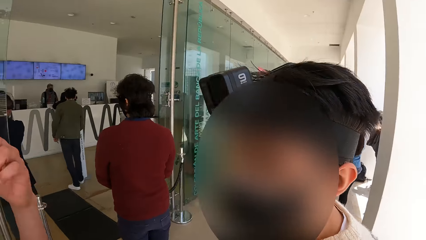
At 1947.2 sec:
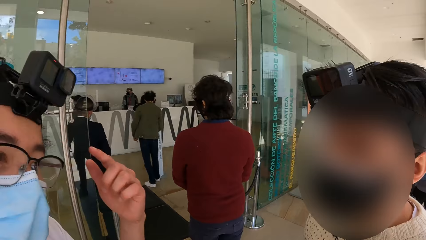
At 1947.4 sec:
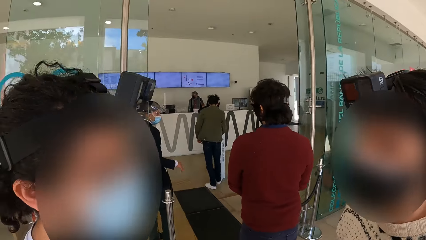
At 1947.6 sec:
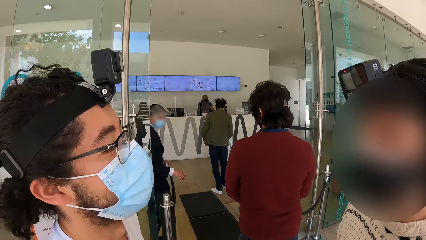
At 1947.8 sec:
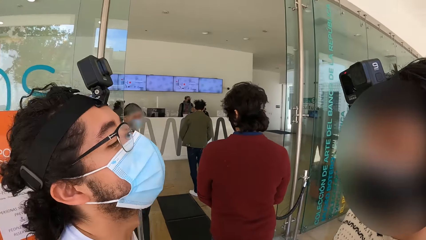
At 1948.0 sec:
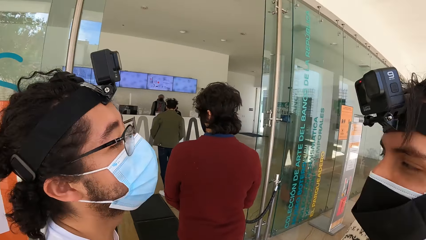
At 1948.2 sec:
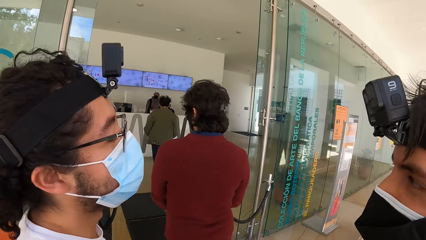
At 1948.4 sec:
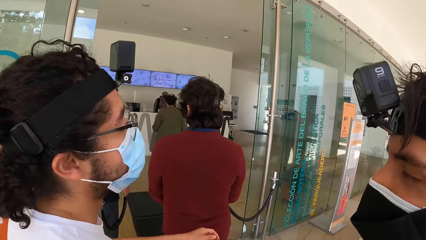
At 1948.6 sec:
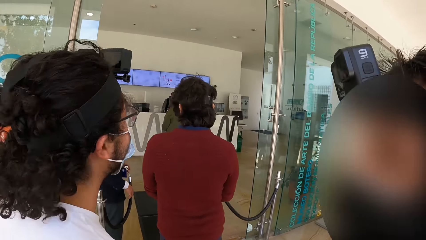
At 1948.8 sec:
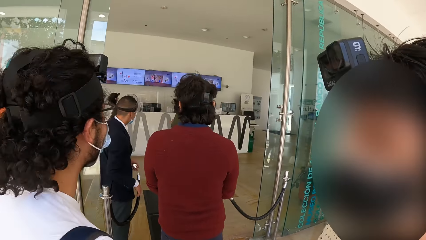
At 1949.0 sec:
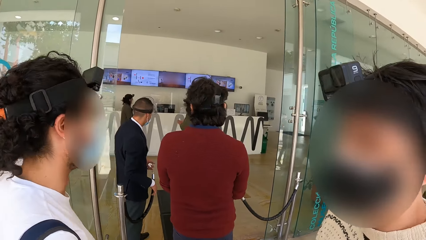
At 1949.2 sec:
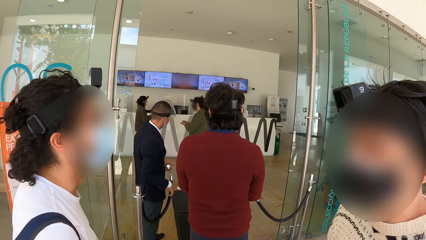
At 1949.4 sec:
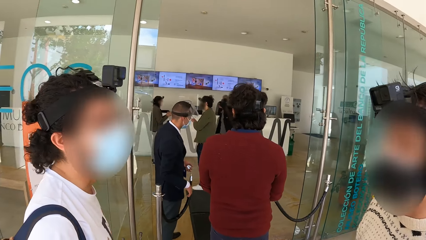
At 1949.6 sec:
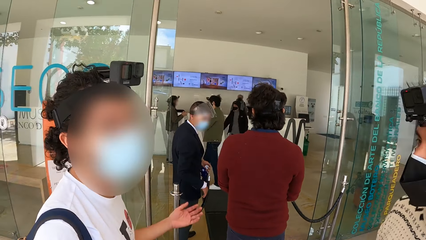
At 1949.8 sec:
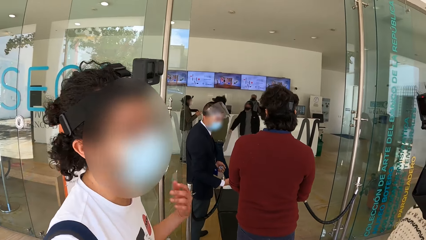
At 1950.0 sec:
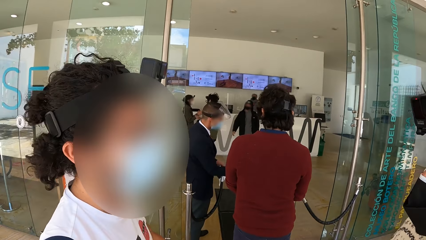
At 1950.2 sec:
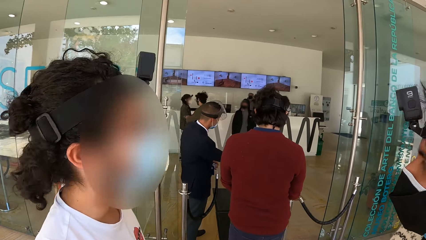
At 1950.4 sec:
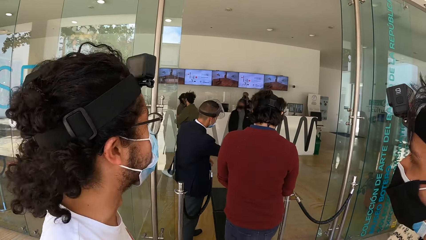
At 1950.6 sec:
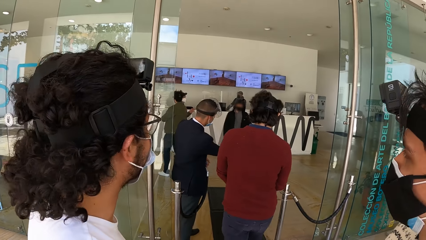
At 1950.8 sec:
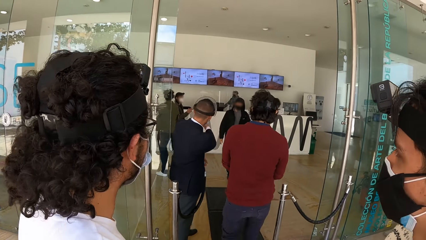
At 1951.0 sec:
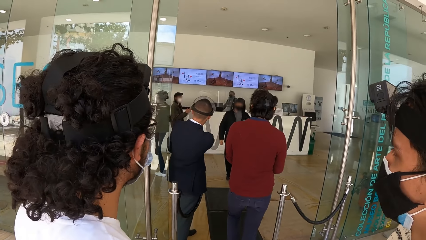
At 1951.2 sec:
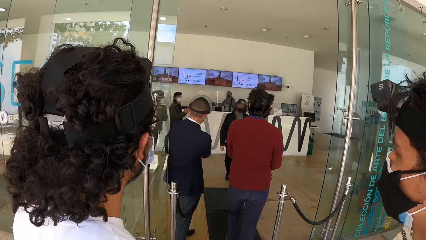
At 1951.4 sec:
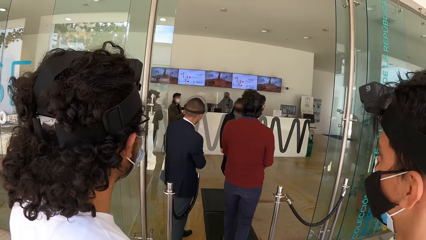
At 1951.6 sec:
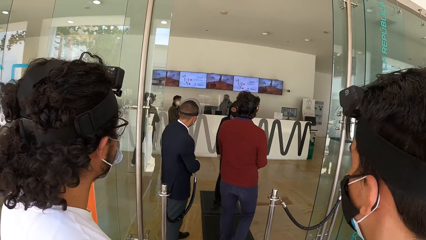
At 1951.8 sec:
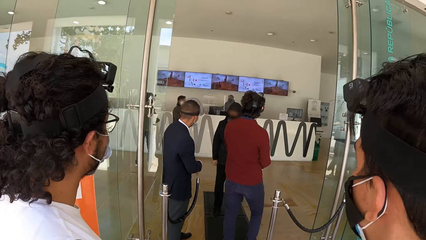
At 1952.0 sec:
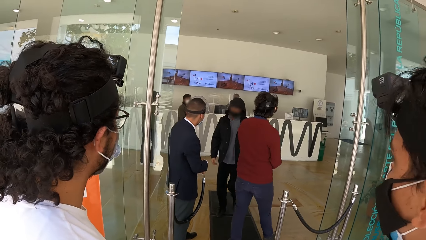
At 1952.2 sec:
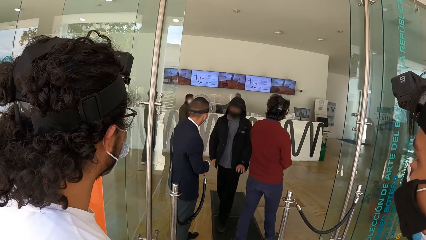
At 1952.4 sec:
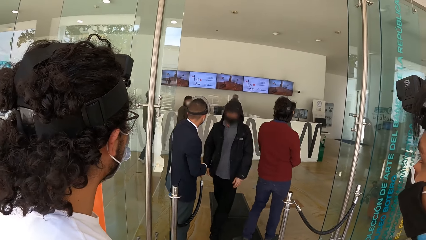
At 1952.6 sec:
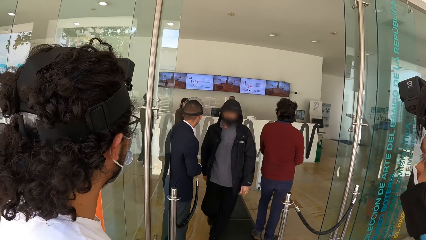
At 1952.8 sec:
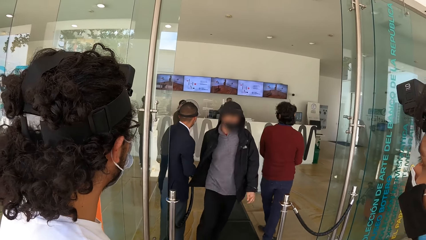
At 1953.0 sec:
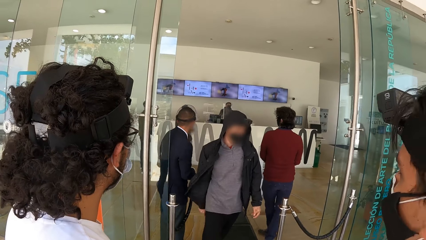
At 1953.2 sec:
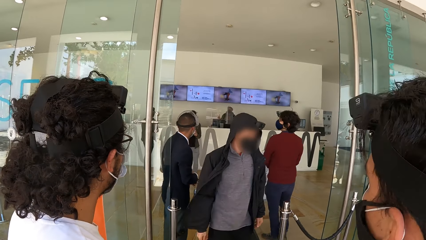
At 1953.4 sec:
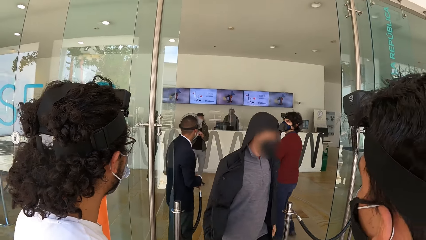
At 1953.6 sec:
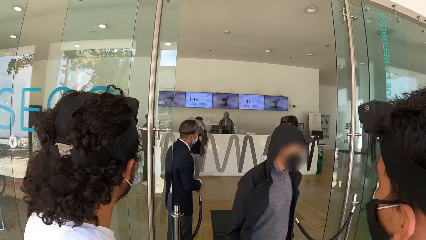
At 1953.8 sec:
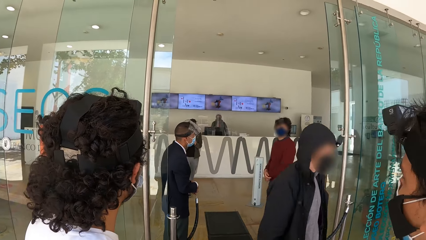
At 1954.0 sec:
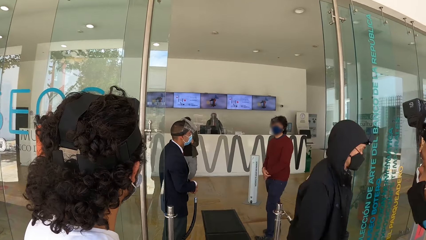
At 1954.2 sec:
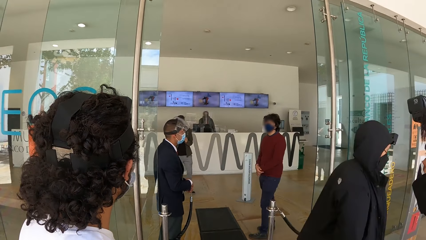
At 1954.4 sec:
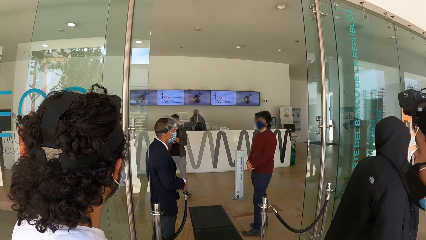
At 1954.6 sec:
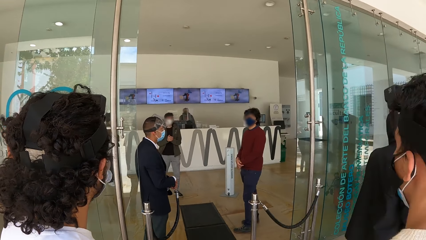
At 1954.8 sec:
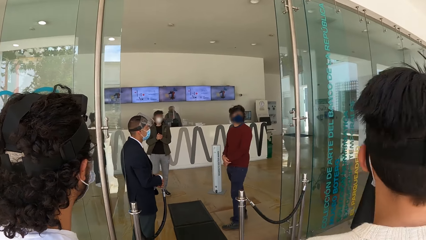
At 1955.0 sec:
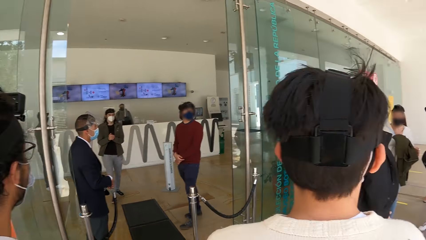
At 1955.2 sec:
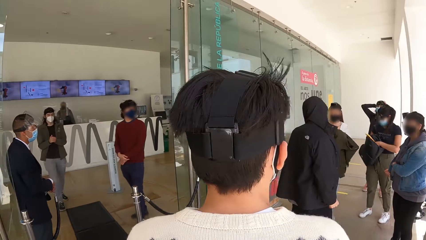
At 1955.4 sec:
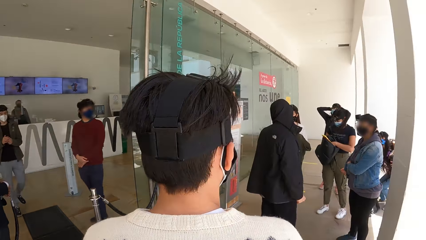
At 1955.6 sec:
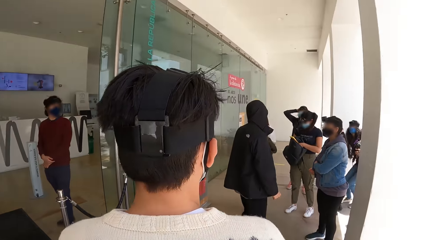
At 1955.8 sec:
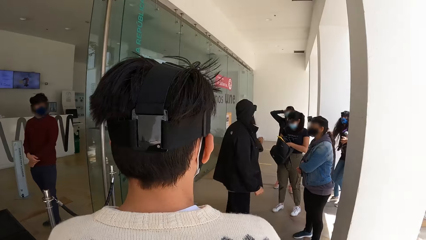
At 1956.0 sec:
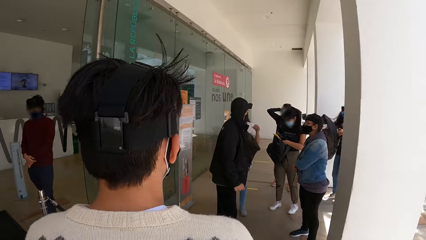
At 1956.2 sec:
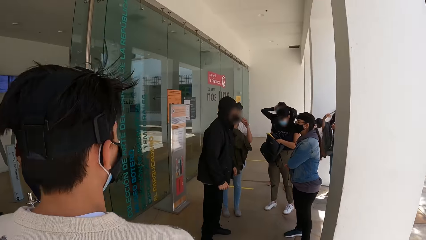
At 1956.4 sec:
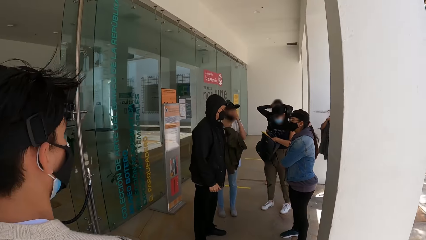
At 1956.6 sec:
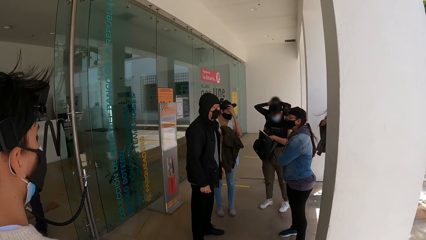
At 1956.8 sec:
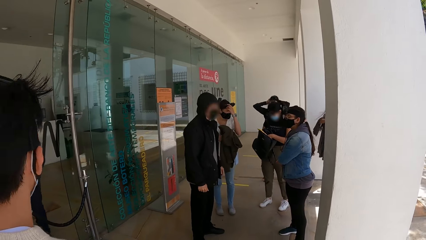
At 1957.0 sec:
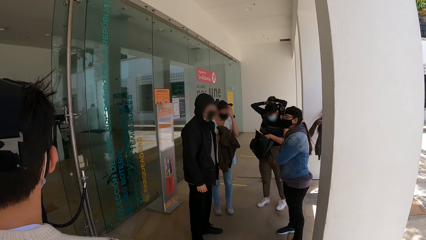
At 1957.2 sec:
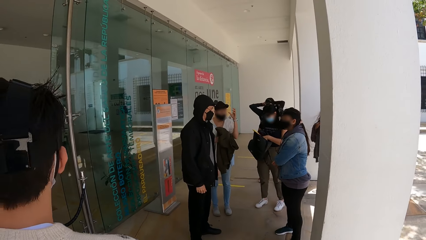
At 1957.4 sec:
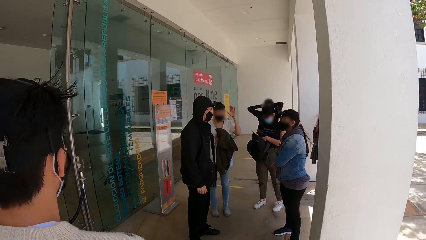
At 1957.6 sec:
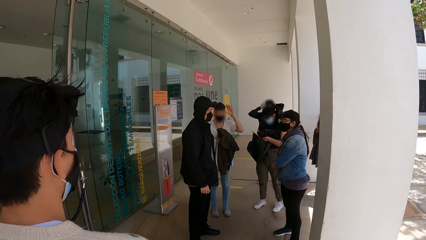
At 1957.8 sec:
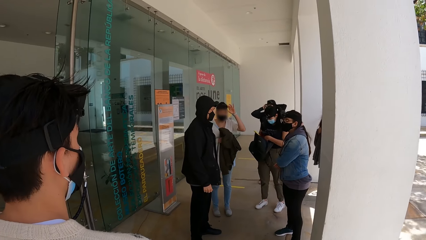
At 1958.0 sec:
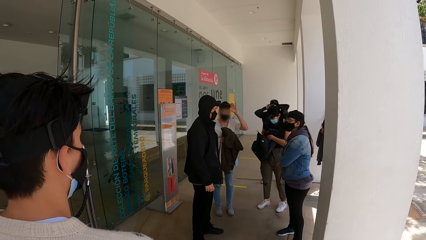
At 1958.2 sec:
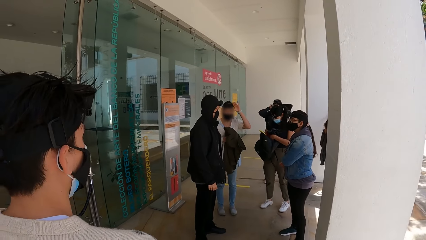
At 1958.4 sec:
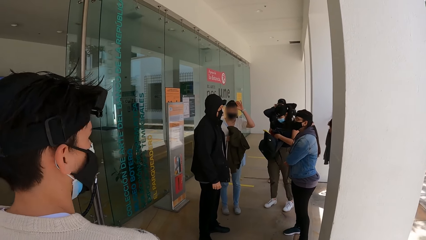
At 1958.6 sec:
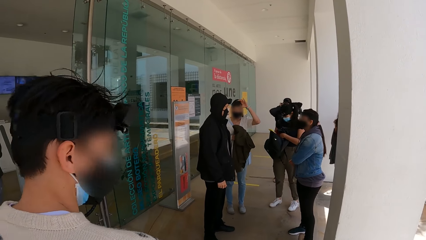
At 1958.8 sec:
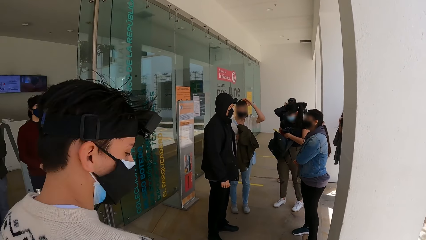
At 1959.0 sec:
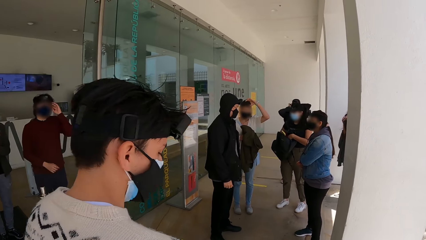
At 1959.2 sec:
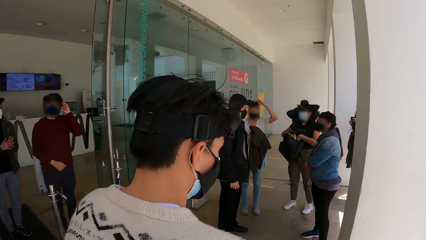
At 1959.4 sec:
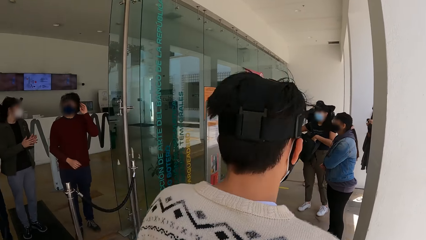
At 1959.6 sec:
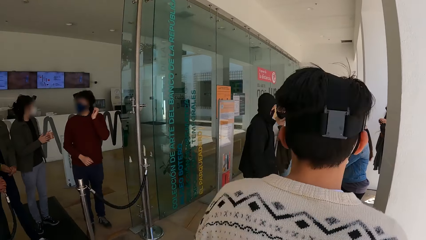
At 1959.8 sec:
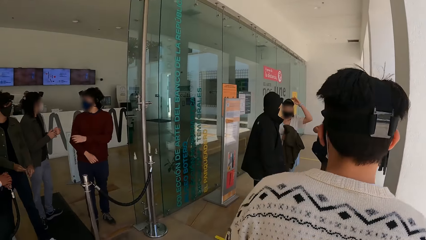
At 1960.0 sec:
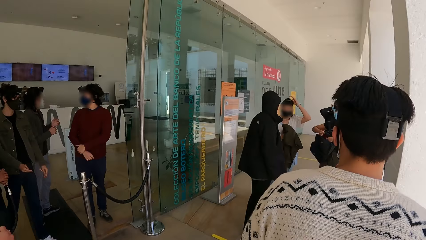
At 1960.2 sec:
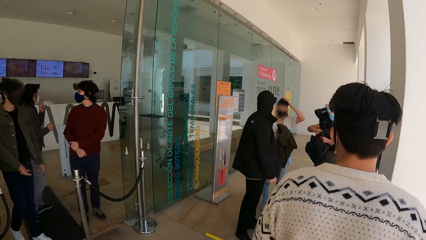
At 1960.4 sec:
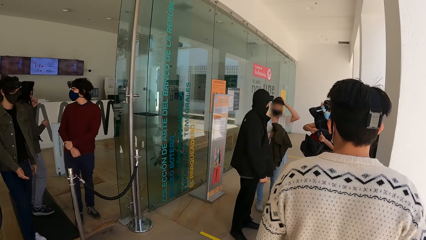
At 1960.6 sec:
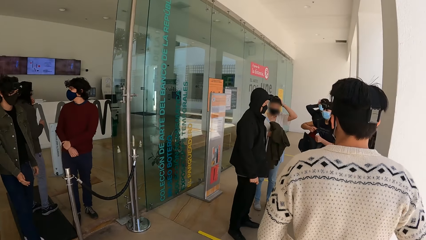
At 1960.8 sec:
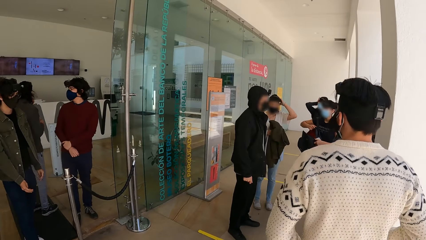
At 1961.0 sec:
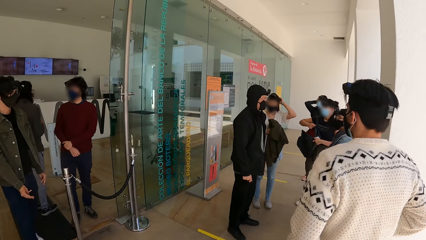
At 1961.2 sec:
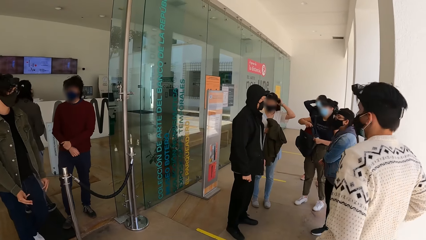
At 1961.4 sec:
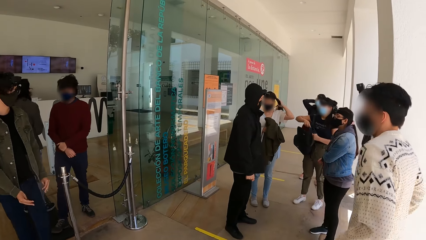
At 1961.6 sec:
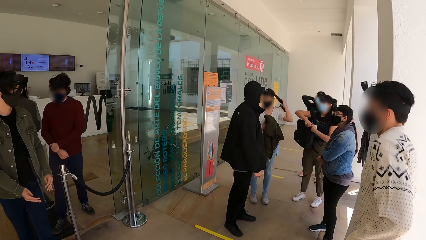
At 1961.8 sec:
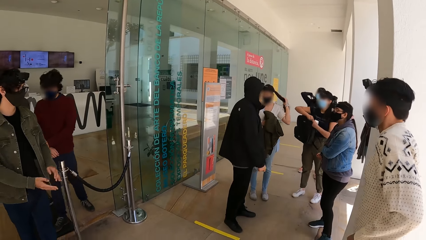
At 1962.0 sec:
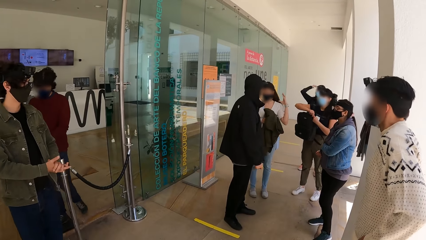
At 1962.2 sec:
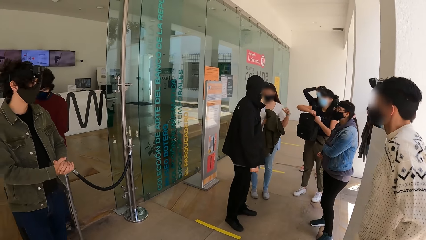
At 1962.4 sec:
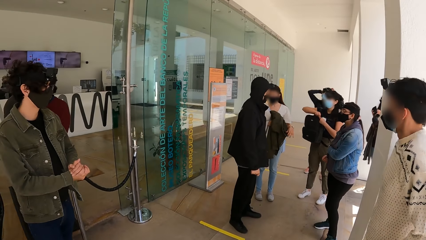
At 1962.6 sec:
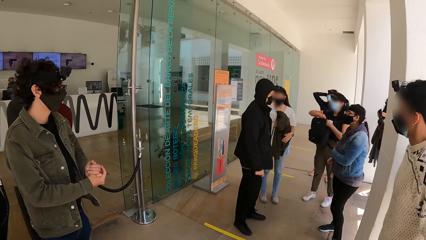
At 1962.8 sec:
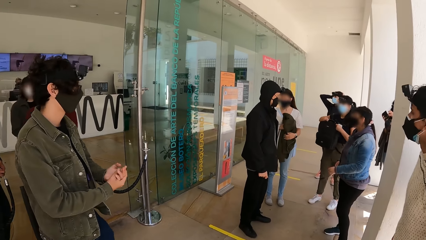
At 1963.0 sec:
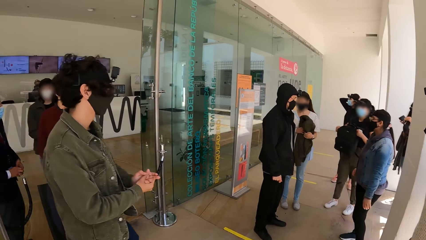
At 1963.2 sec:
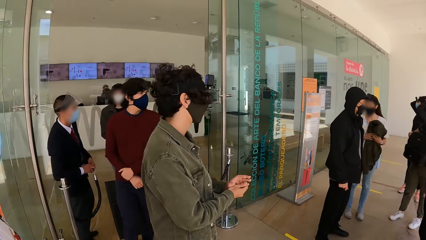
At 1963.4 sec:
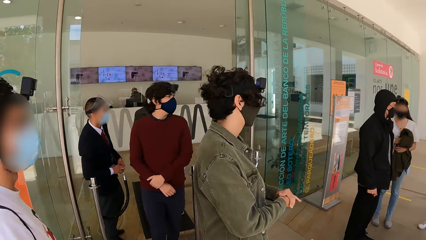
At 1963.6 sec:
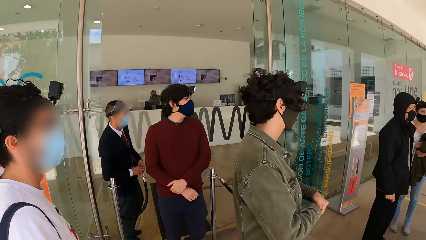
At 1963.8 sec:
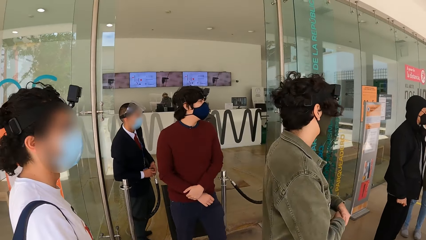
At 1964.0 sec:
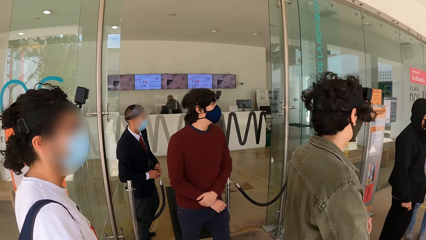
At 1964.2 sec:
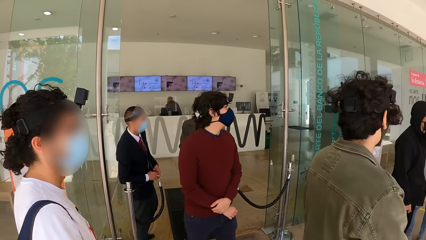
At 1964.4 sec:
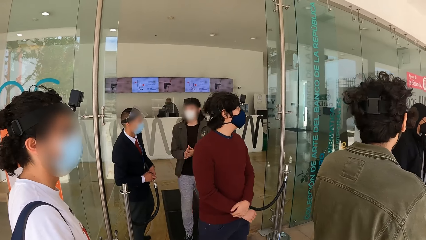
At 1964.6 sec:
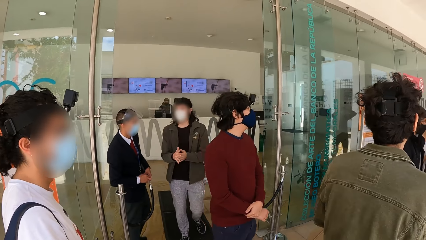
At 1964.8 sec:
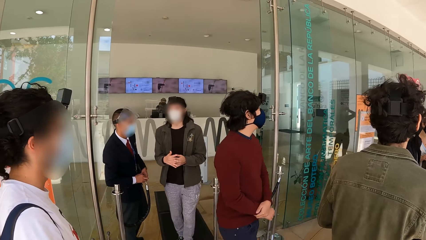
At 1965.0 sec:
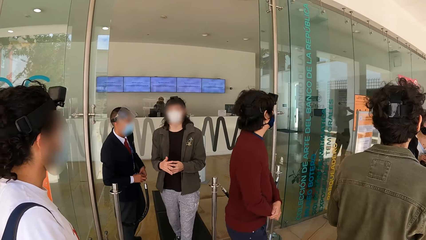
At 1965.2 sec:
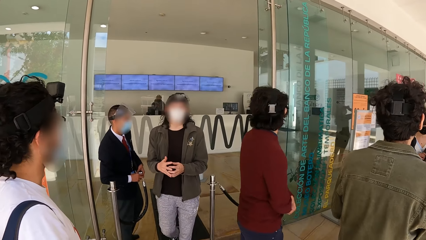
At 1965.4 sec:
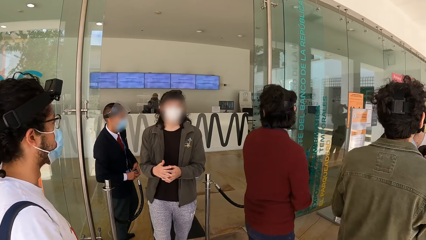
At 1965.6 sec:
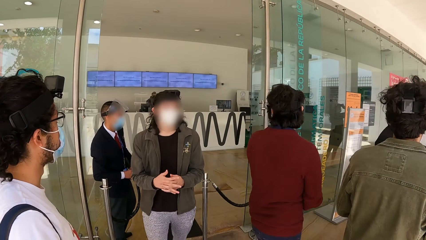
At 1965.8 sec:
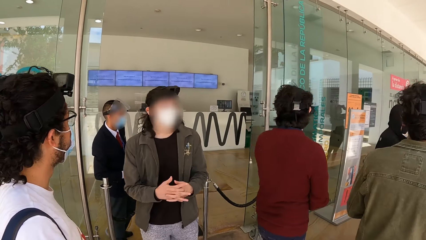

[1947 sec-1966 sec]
A man touches his head with his left hand. A person talks to another person. The camera wearer looks around. The man gesticulates with his left hand. Another man holds the barrier rope in his hands. A woman interacts with another woman and a third man. The other woman holds a jacket in her hands. The other woman holds the jacket in her right hand. The other woman touches her head camera with her left hand. The first person walks in the building. The other woman stretches her ponytail with her left hand. The other woman holds the jacket with her hands. The camera wearer looks around.
